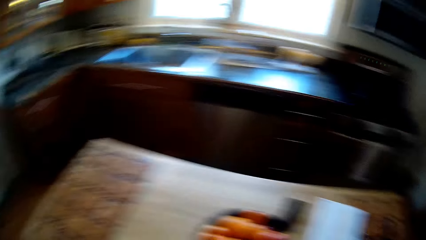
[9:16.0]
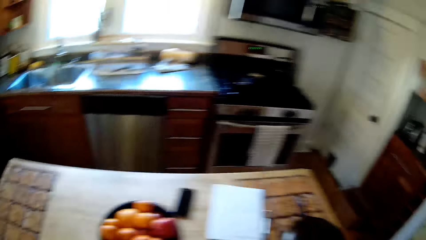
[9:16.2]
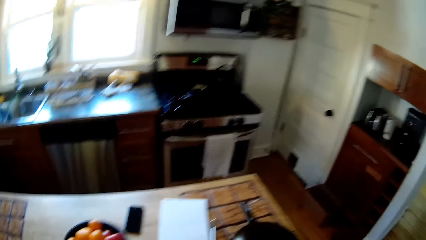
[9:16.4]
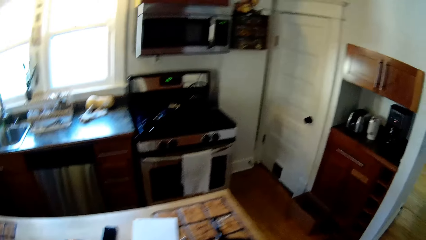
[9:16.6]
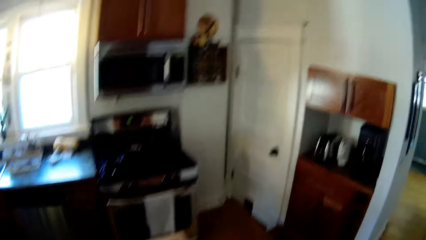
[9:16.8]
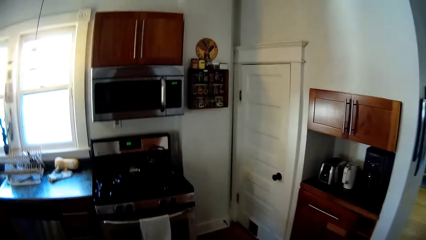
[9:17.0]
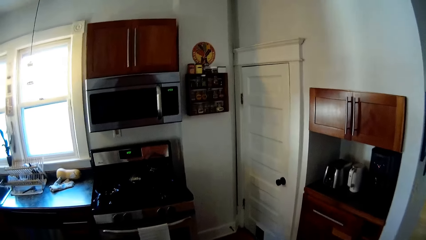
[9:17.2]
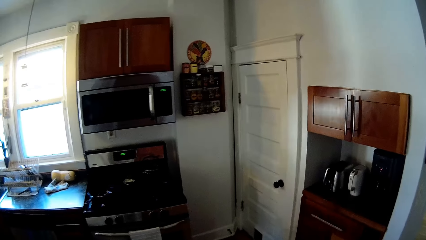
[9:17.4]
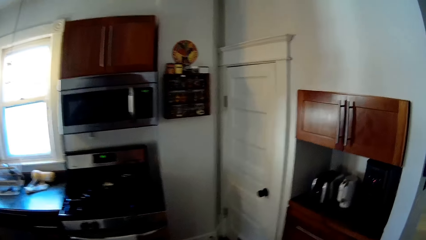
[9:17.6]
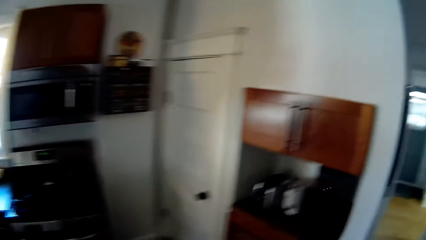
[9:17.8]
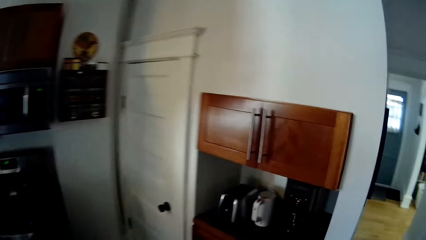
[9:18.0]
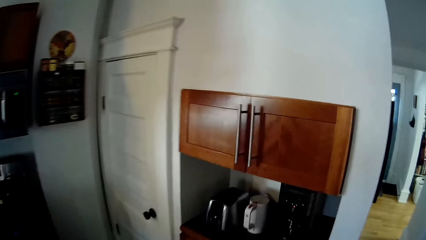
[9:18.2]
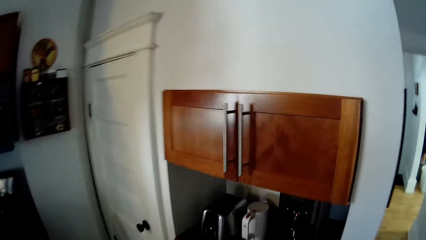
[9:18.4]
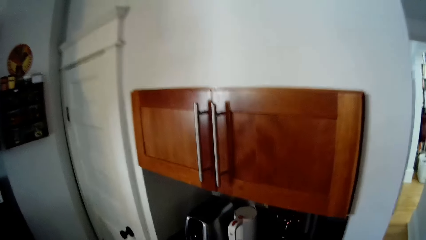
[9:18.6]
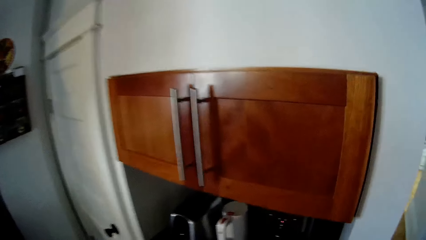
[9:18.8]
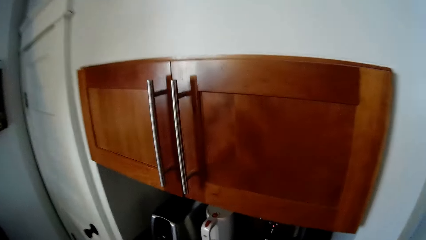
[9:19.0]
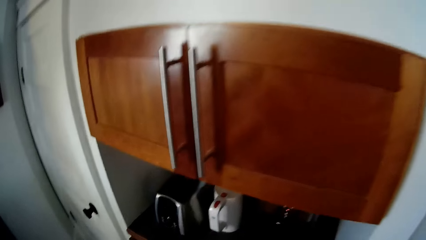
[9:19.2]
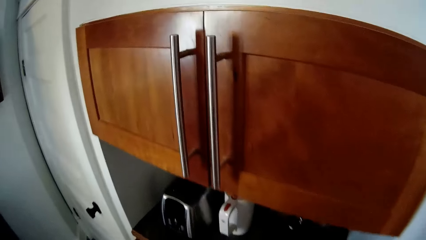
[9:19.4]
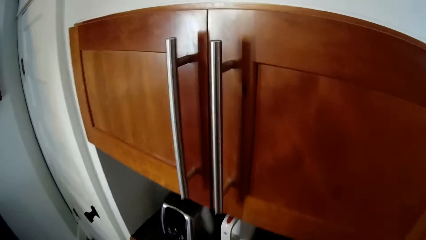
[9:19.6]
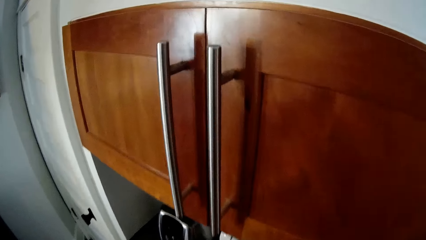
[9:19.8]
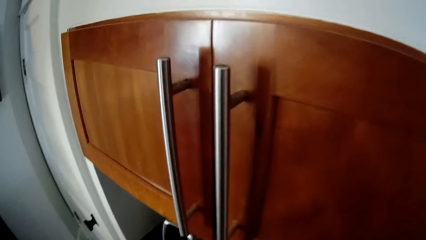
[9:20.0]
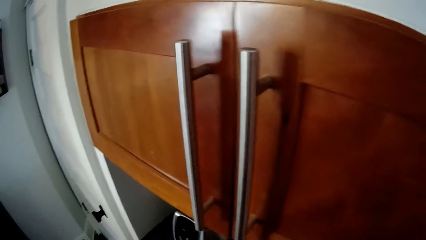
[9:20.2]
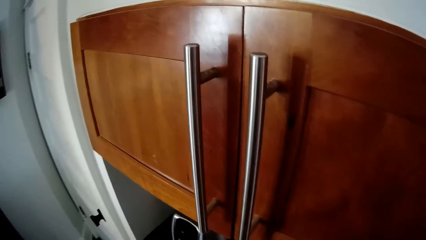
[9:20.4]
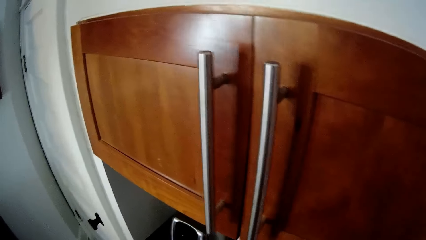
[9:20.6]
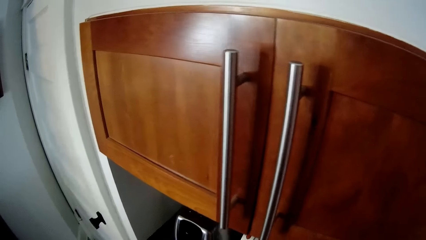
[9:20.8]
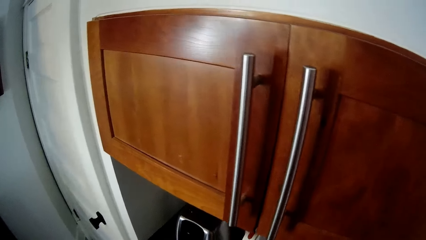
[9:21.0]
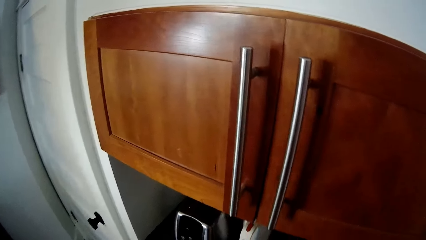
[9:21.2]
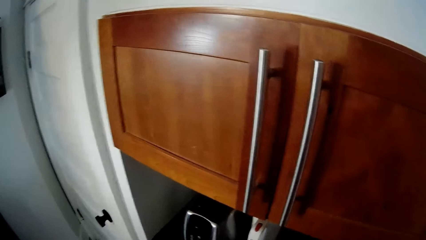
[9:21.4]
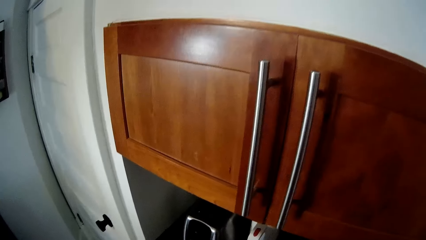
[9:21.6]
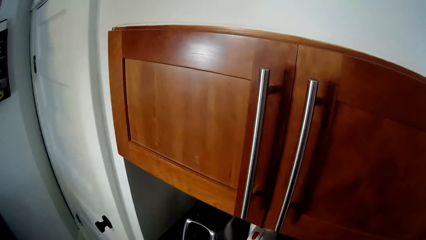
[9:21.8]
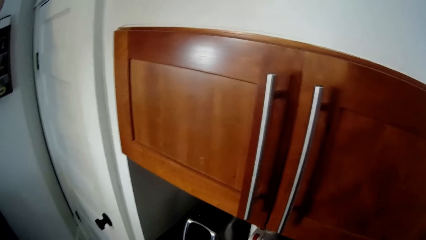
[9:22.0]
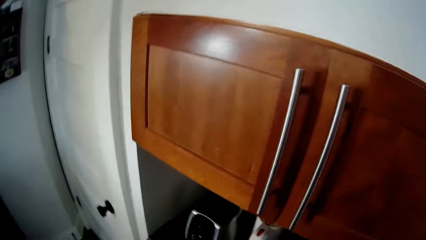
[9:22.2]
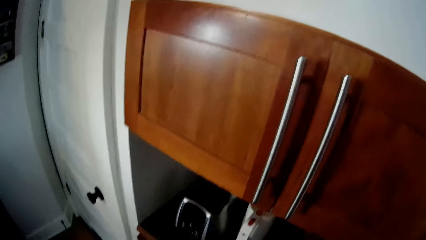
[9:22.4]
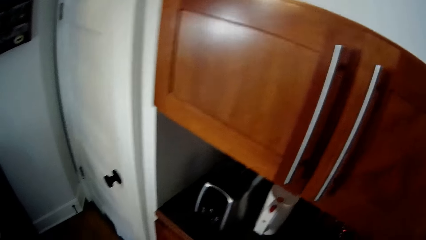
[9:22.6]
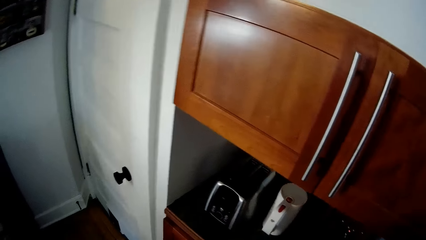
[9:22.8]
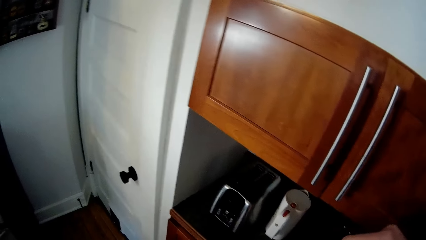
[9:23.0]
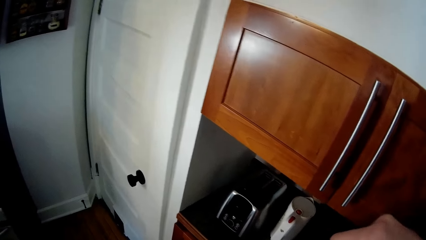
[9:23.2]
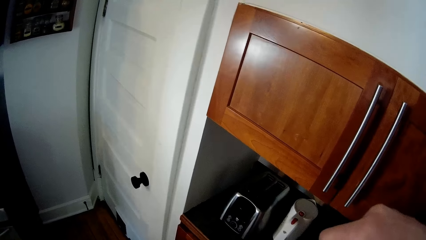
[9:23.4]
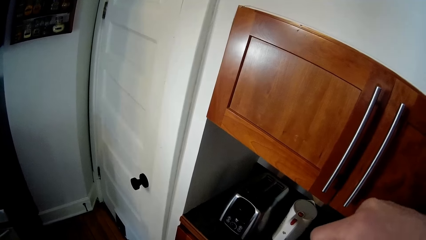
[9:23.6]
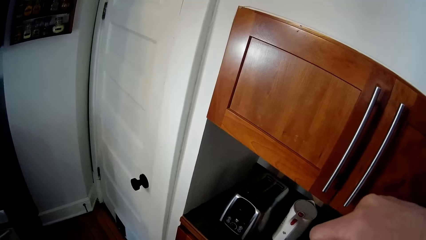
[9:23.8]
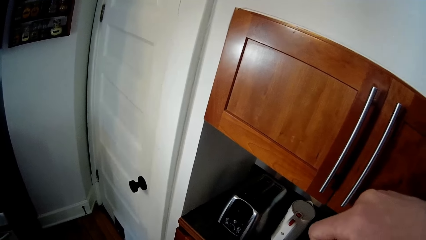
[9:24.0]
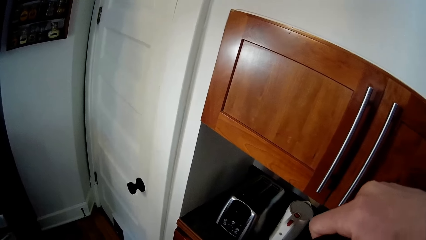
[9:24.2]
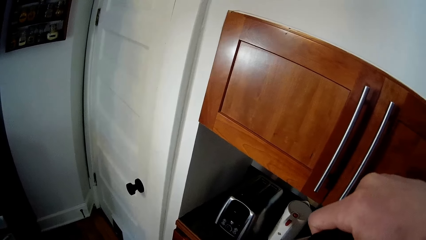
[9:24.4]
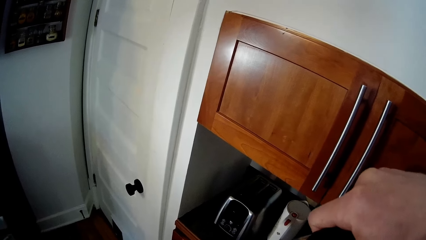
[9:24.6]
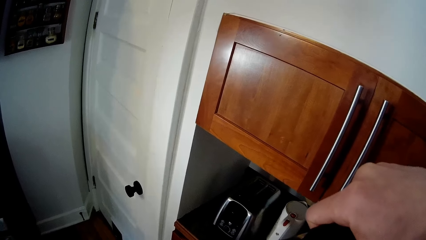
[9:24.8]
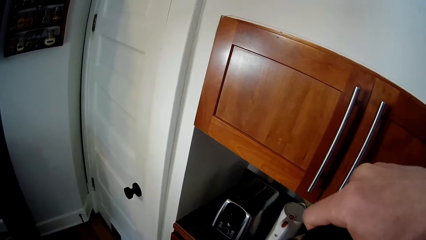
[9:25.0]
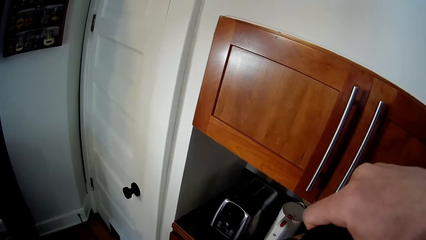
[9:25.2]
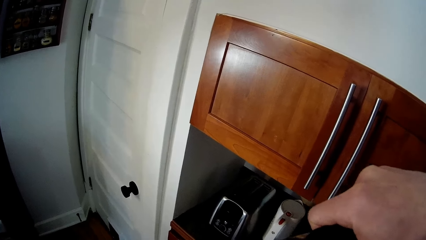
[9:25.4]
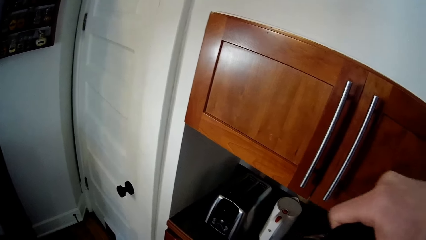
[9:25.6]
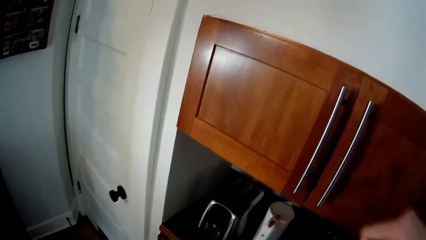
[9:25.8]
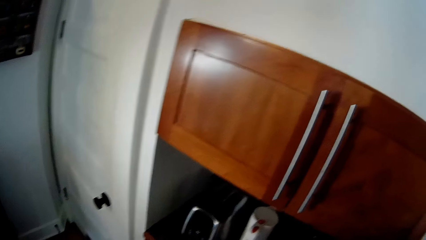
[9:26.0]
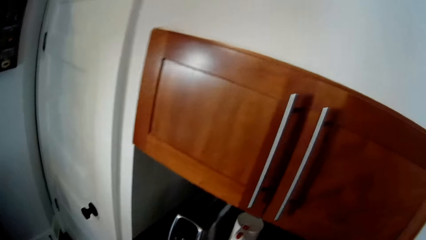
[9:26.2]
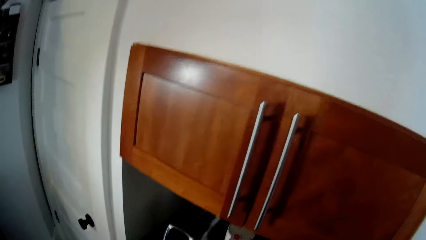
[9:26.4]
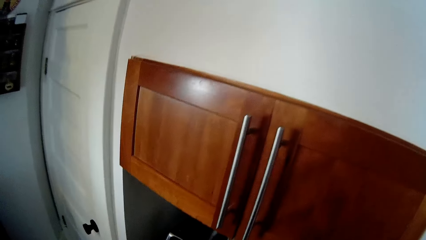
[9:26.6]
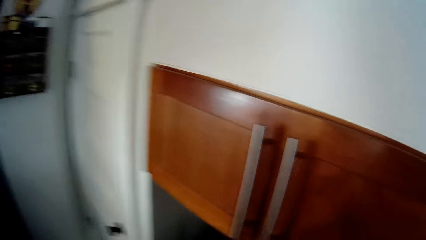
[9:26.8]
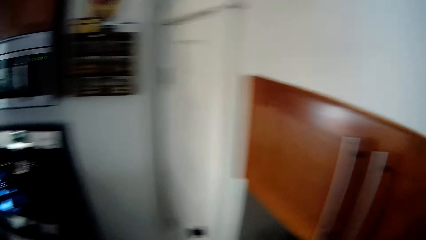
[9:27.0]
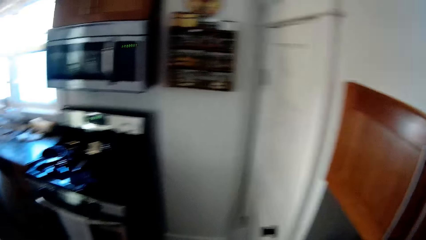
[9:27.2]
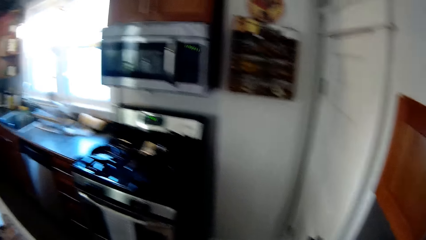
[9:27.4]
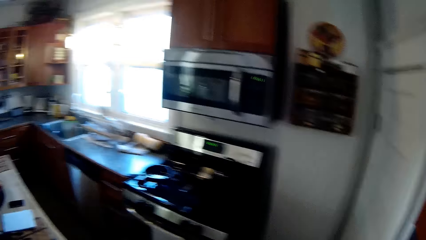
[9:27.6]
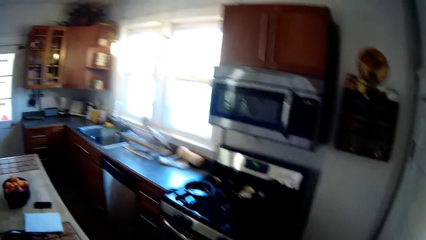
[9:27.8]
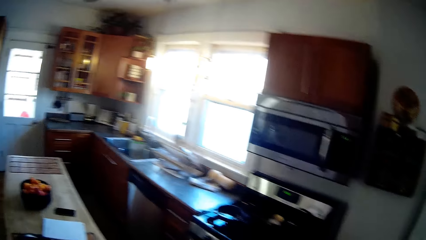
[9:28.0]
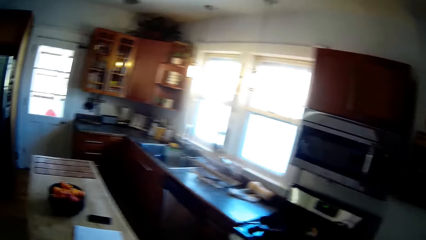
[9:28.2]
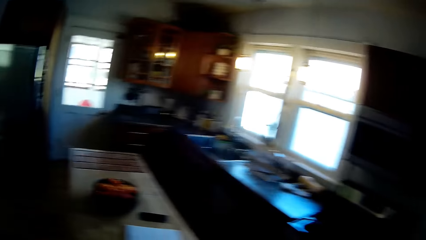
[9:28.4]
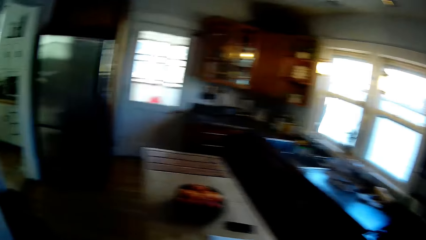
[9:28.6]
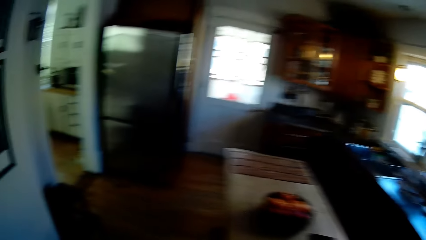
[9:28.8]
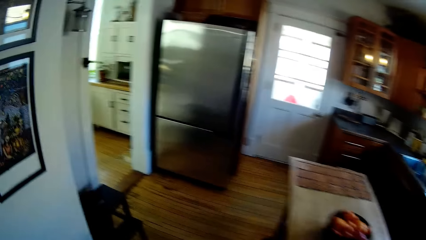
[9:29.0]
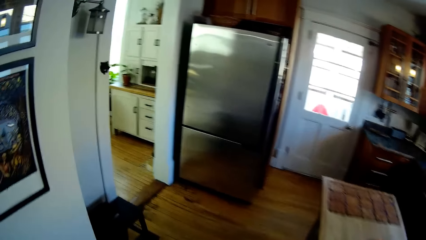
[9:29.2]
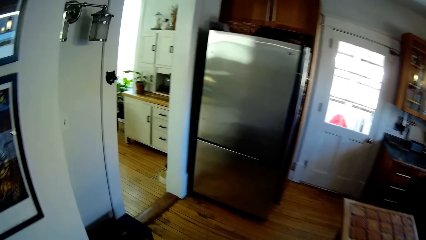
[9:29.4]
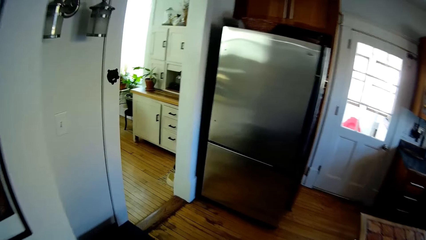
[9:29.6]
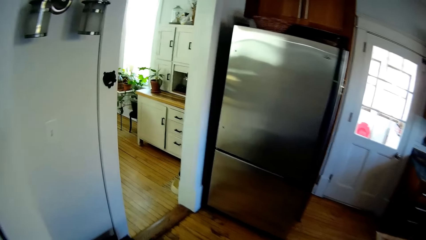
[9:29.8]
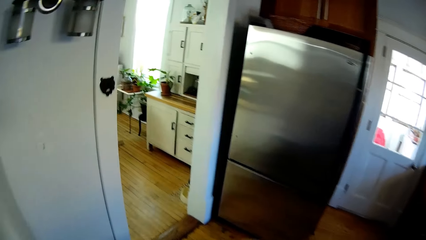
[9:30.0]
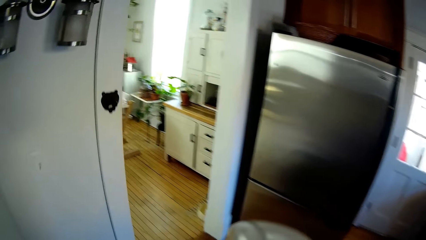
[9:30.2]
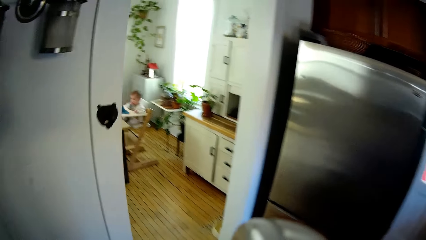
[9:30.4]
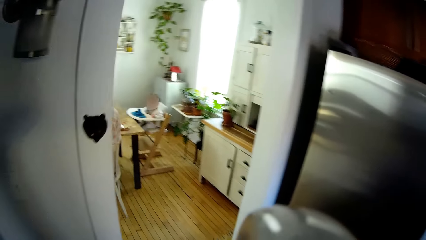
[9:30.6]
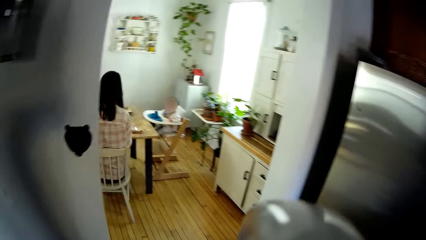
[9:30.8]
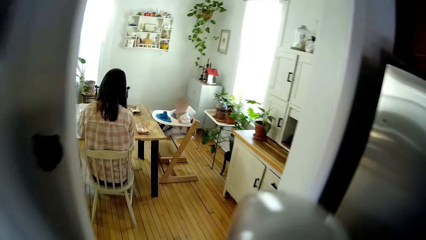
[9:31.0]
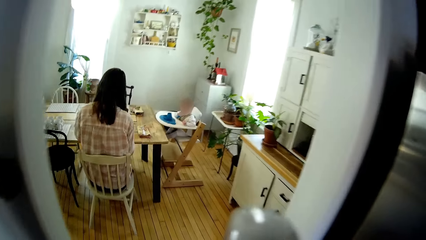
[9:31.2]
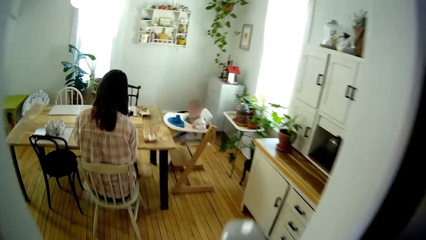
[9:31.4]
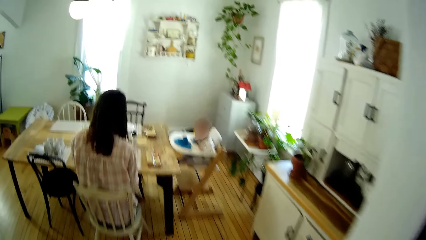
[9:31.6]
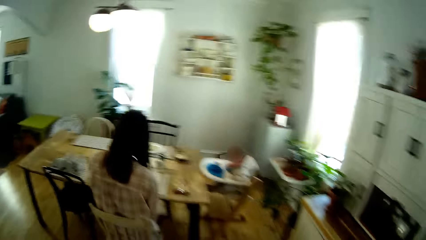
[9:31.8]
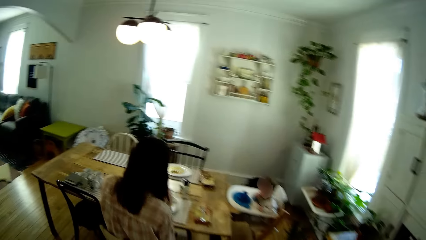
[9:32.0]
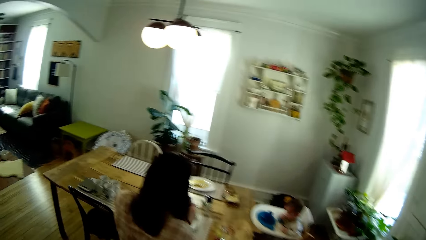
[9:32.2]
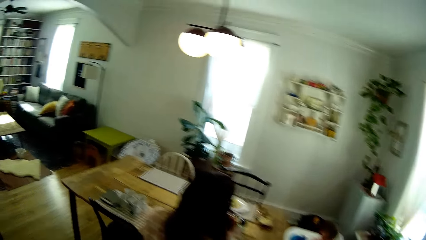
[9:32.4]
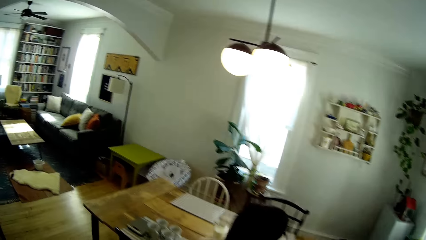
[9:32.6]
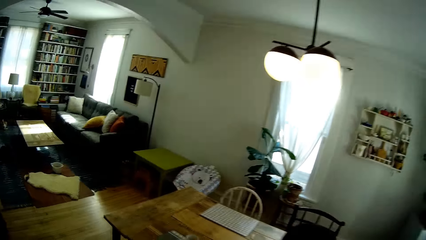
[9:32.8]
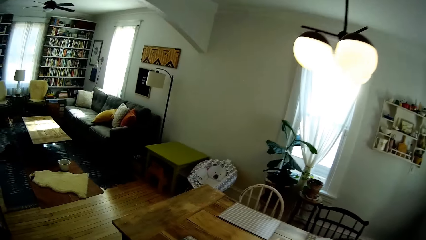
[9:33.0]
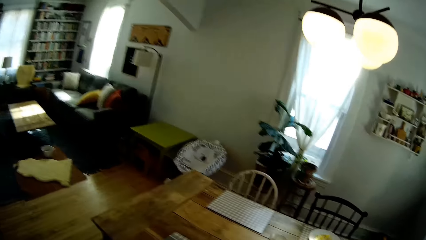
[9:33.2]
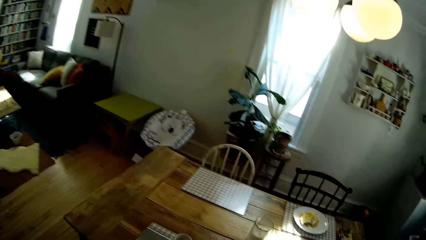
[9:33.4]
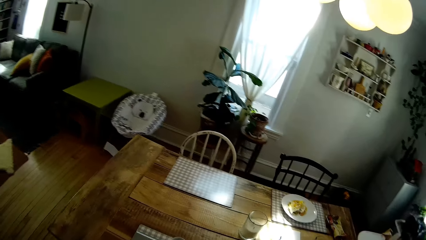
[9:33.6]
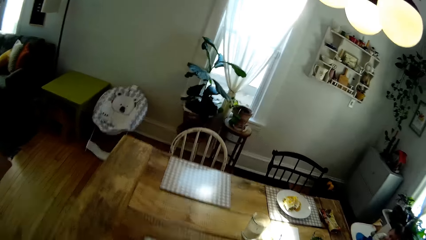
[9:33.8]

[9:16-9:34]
The camera wearer pours a drink from the jug into a cup with his right hand. He puts the jug on the counter. He walks out from the kitchen into the dining room. He drinks from the cup.
